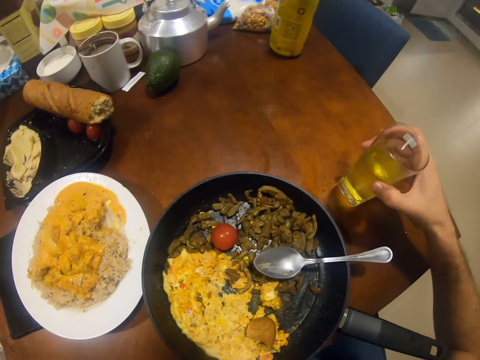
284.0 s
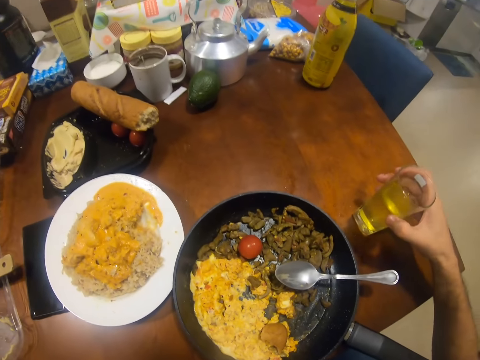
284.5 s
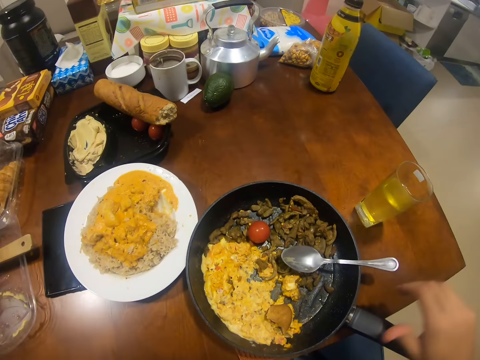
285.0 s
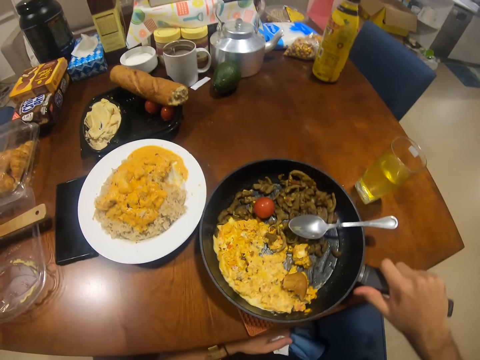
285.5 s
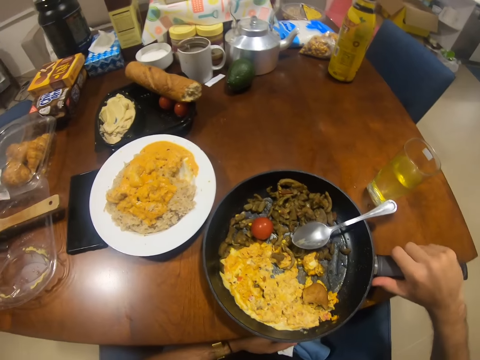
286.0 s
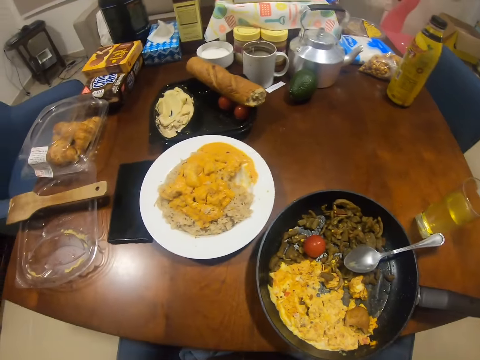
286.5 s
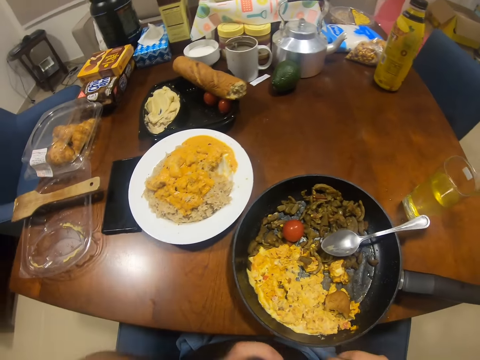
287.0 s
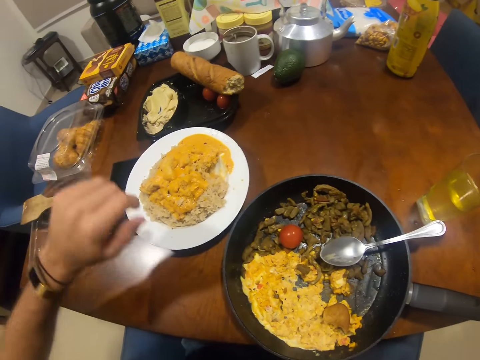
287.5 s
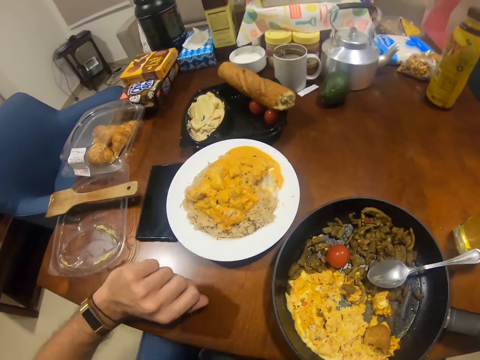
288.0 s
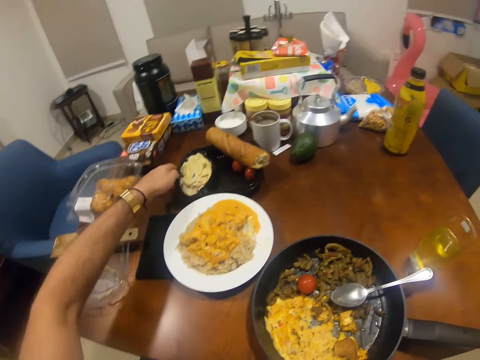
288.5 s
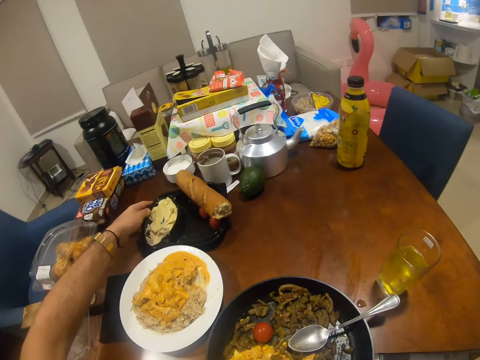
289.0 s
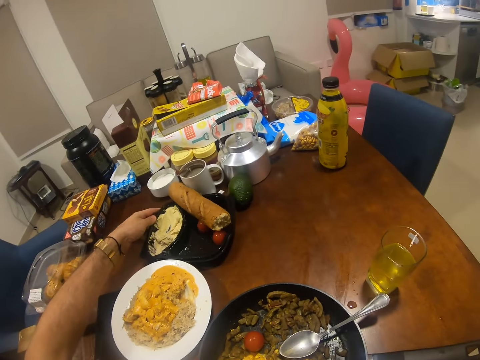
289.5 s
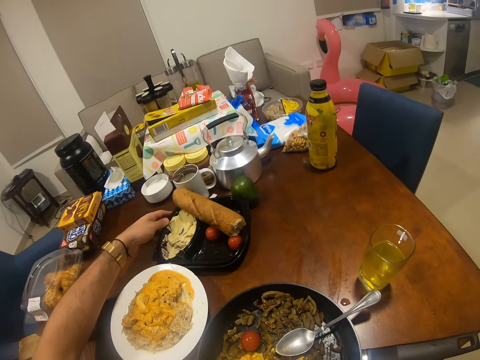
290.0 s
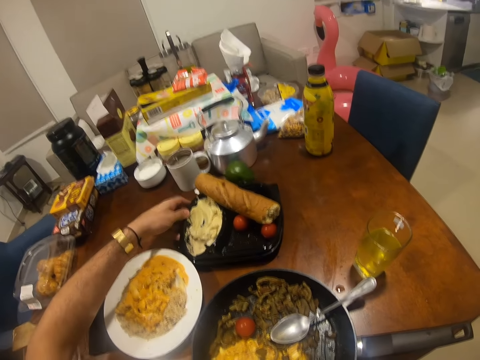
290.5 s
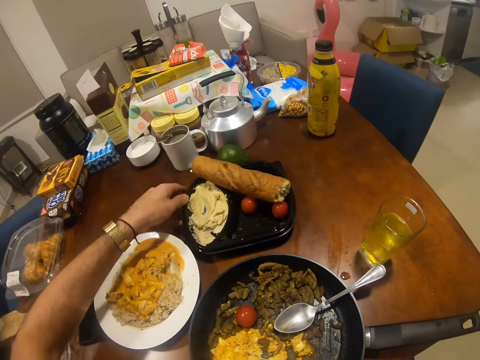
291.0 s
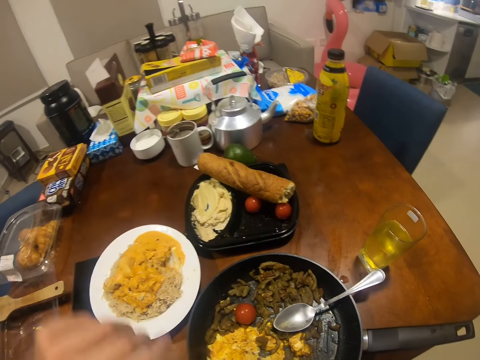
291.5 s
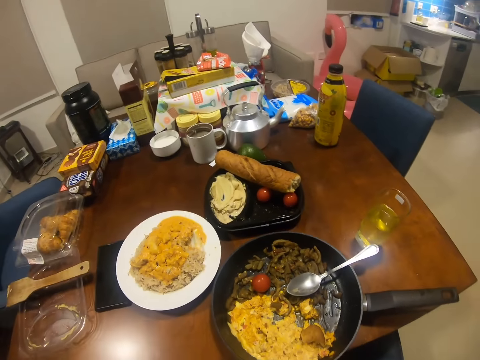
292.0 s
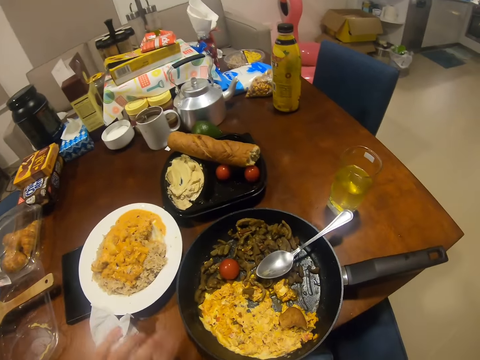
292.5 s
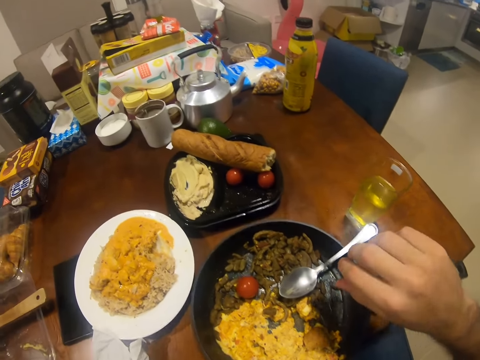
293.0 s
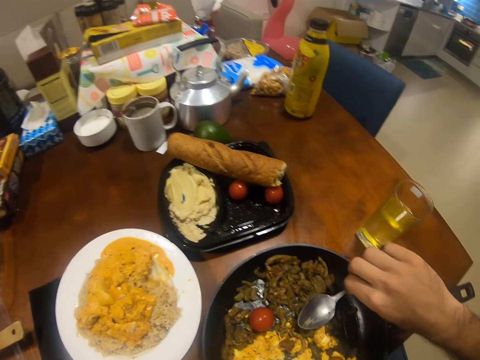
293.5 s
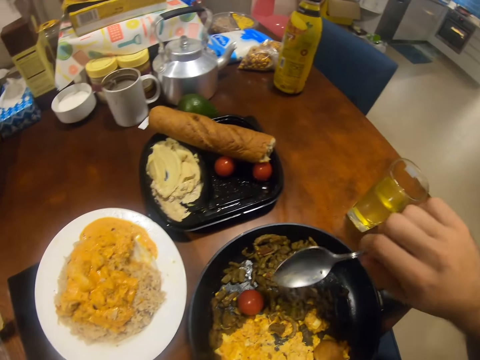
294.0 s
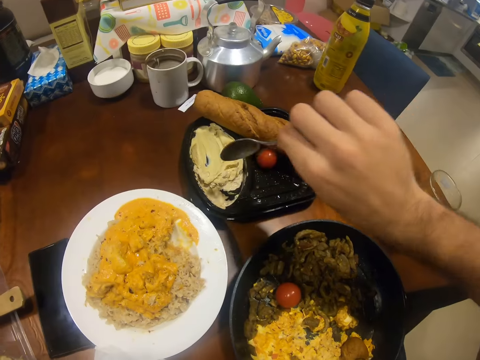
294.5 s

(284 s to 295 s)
The camera wearer drops the glass of juice on the table with his right hand. He adjusts the frying pan on the table and removes his right hand from the frying pan. He lowers his left hand to the table. He drags a food pack on the table with his left hand. He moves a plate on the table. He lifts his left hand. He picks a spoon on the frying pan with his right hand.

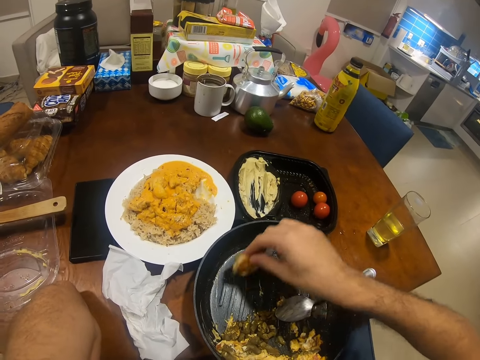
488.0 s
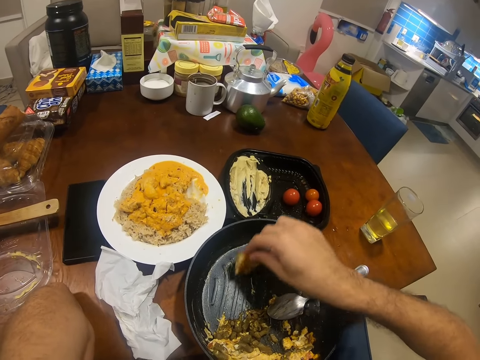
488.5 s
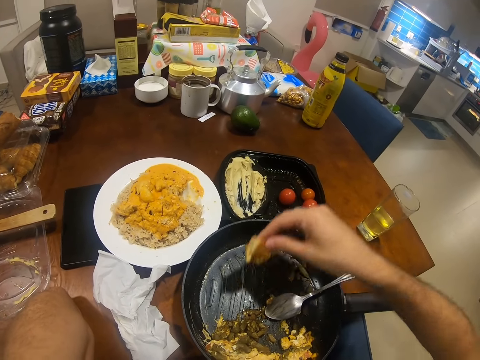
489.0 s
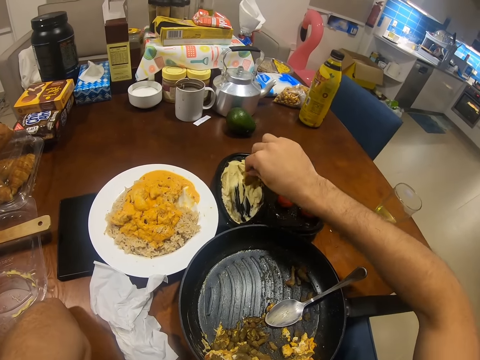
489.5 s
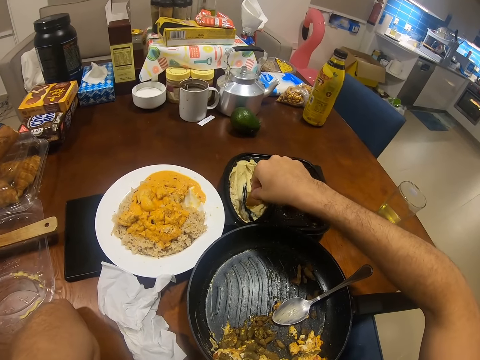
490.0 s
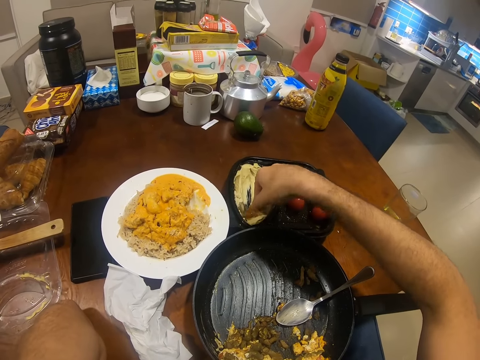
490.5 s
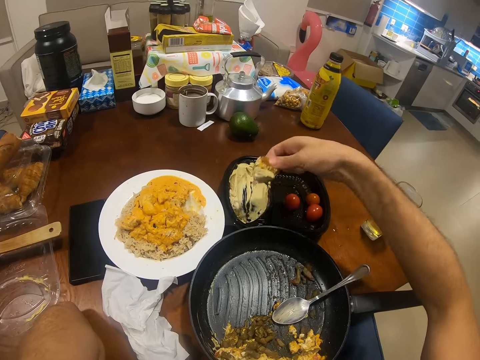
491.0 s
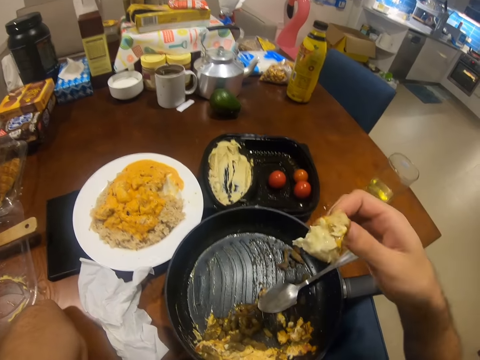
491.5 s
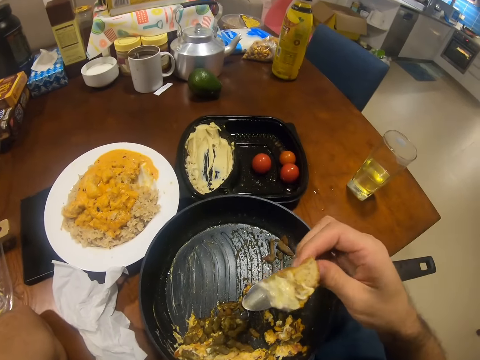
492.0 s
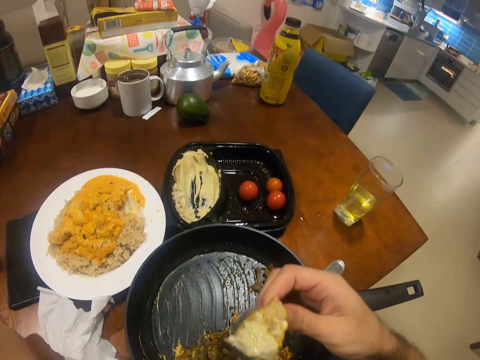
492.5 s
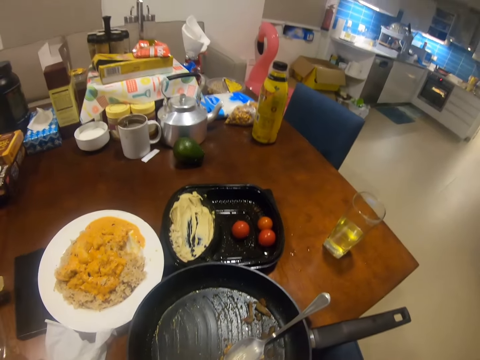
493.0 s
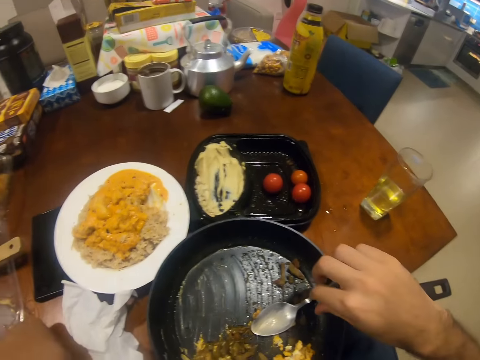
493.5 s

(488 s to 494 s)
The camera wearer scoops some butter in the food pack with the second small piece of bread in his right hand. He applies the butter on the spring roll piece. He eats the third small piece of bread.

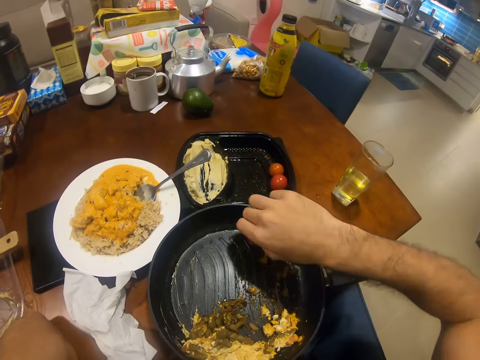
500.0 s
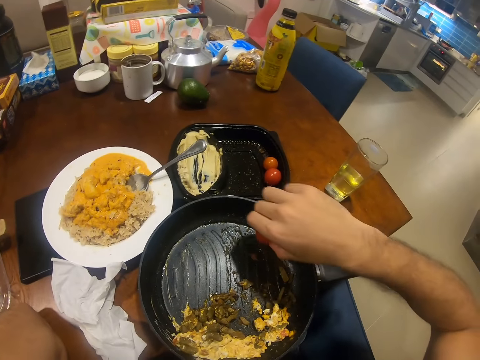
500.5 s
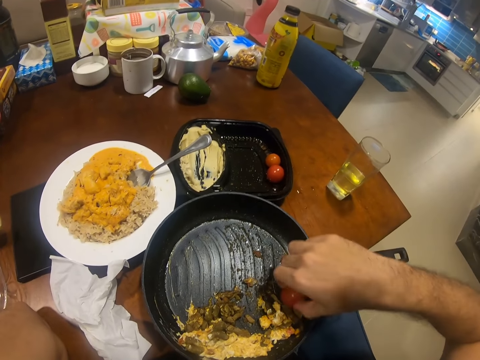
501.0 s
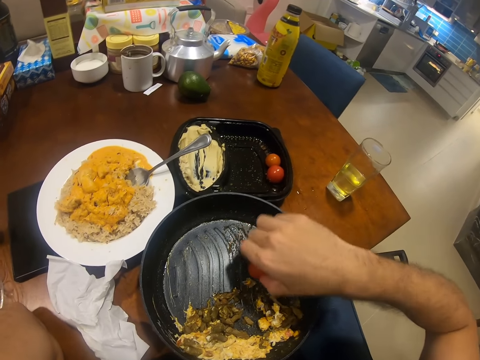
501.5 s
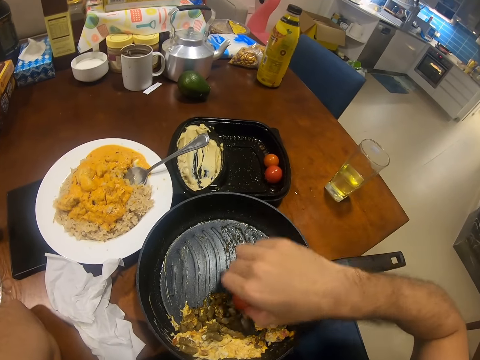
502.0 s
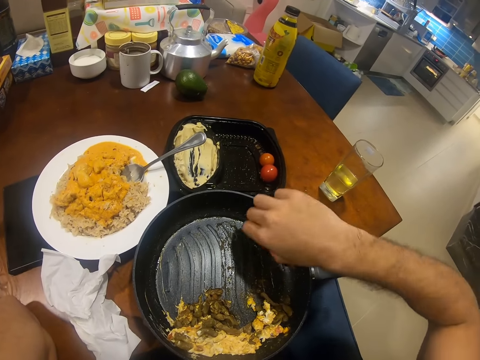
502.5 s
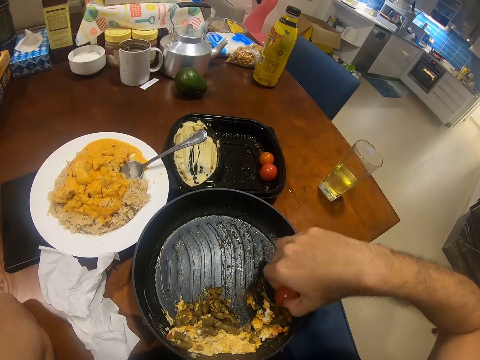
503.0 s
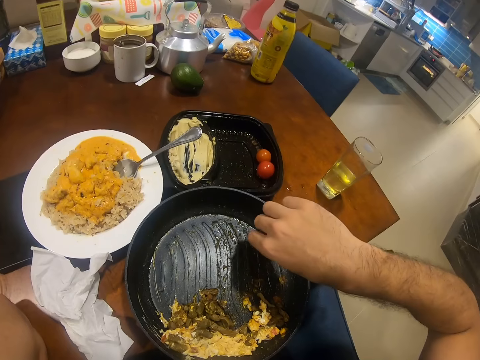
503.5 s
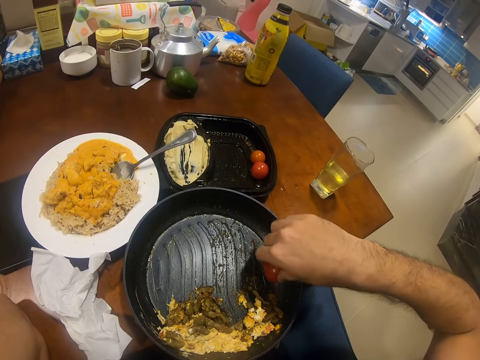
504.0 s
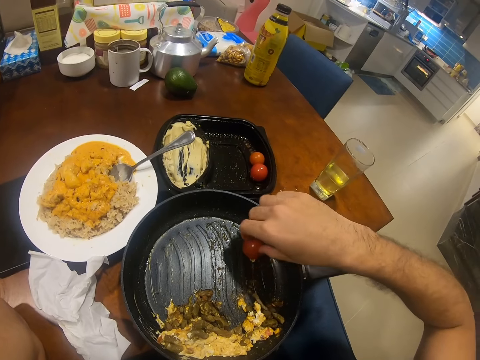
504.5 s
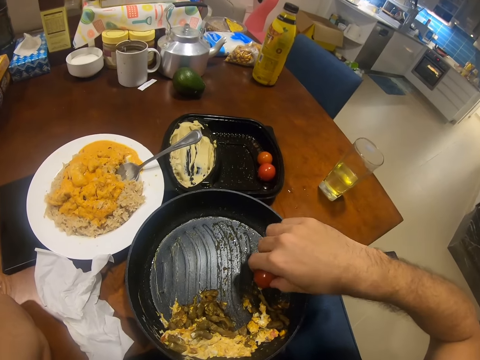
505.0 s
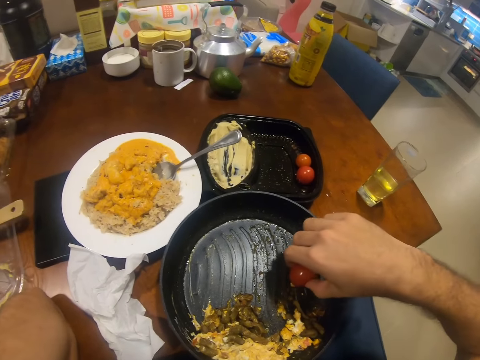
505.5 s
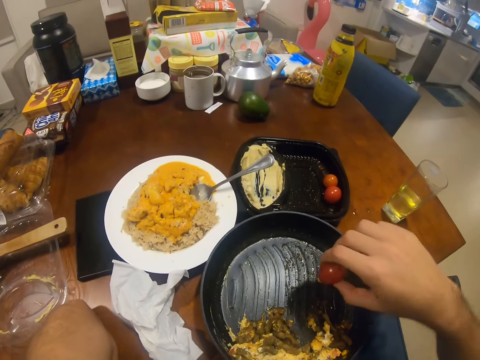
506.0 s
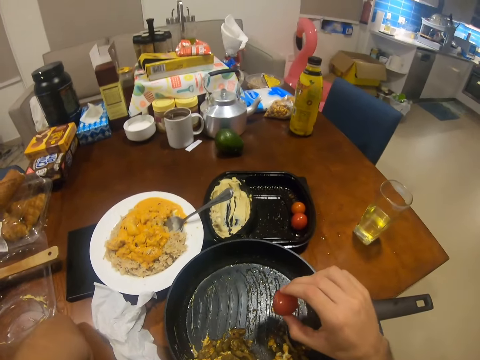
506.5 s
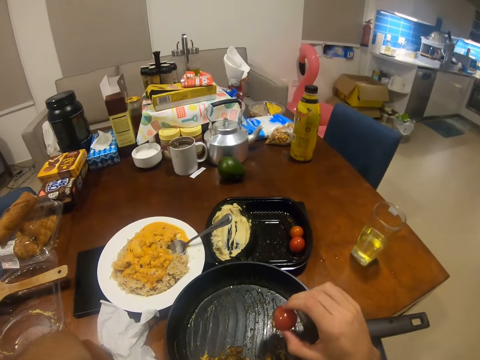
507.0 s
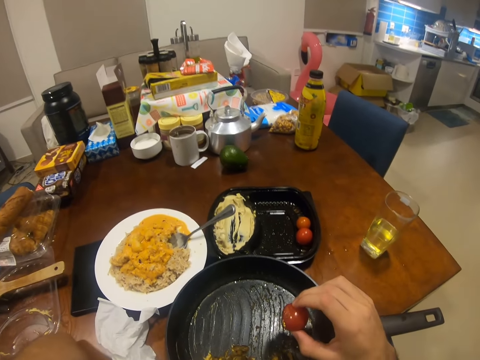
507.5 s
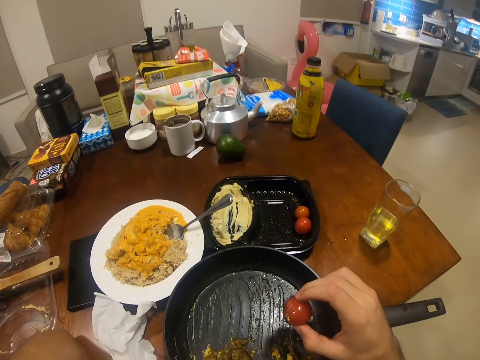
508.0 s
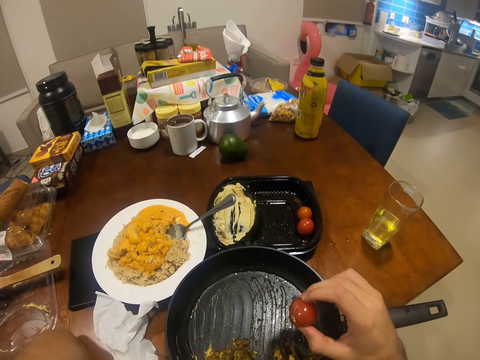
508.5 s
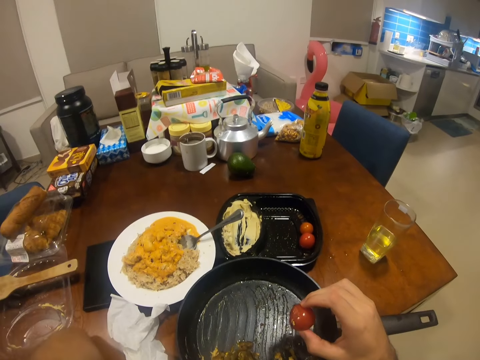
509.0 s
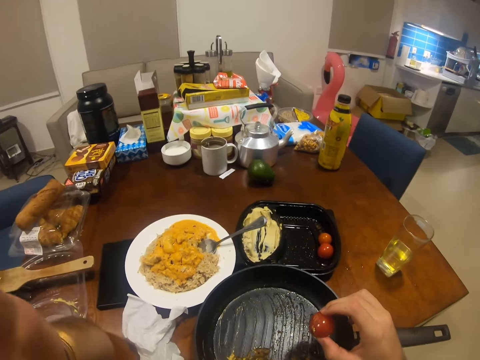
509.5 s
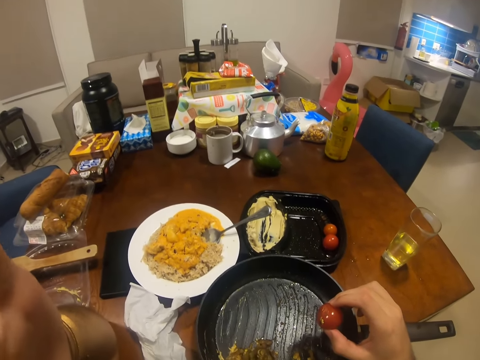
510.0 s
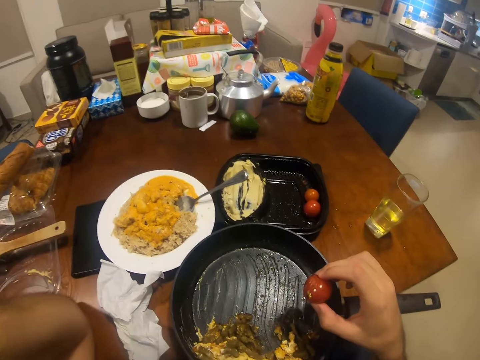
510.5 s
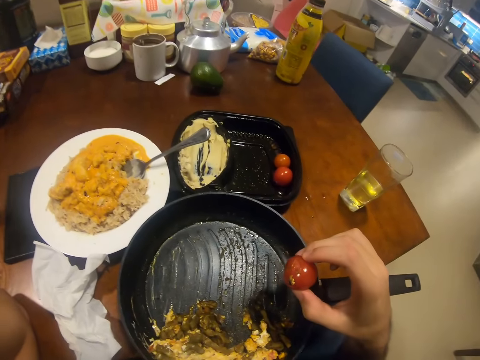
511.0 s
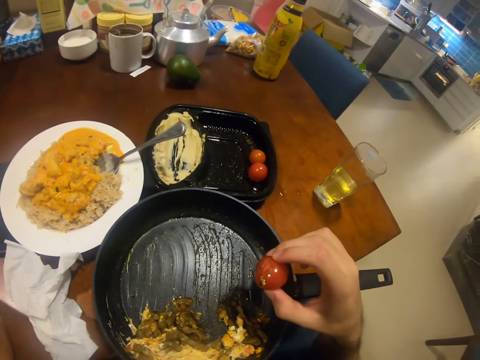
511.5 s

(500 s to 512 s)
The camera wearer wipes the frying pan with tomato in his right hand. He moves the cherry in the frying pan. He adjusts the camera.
